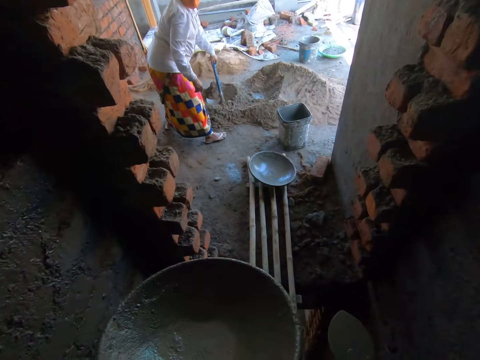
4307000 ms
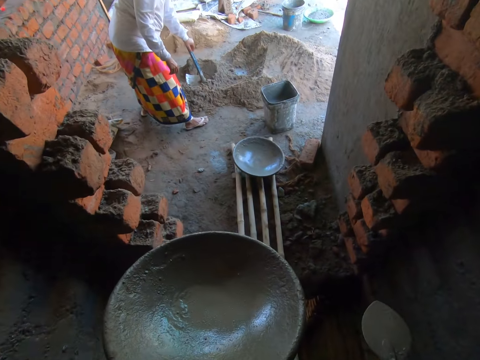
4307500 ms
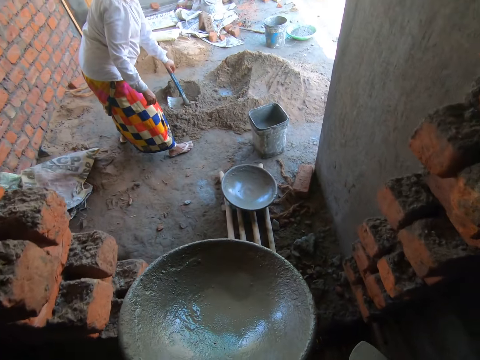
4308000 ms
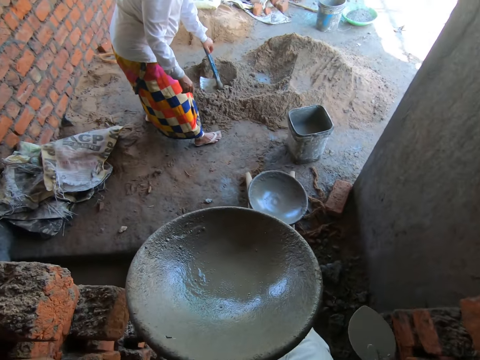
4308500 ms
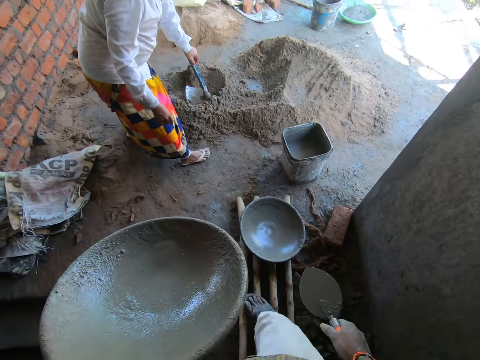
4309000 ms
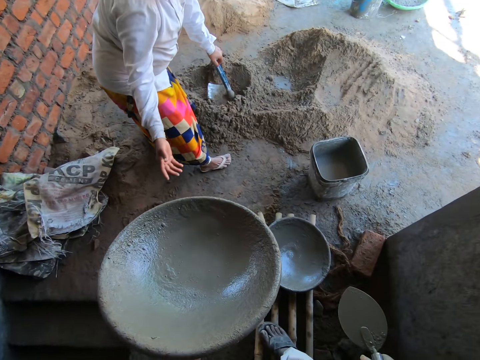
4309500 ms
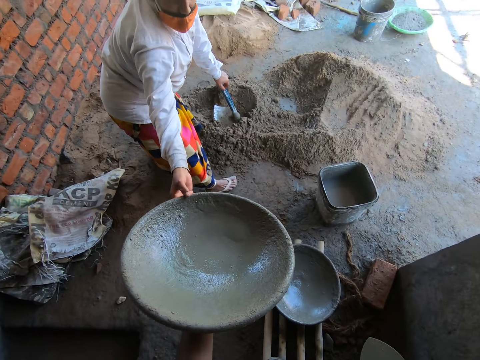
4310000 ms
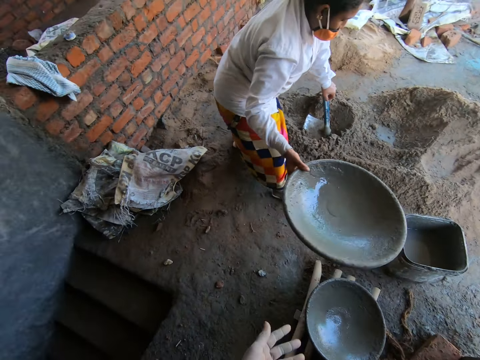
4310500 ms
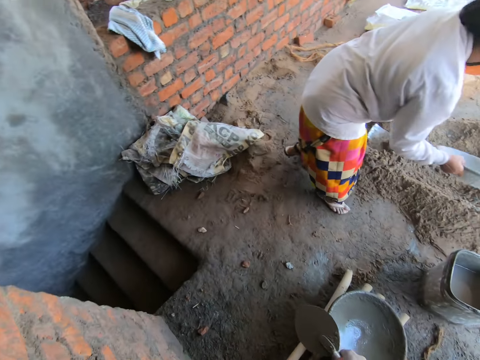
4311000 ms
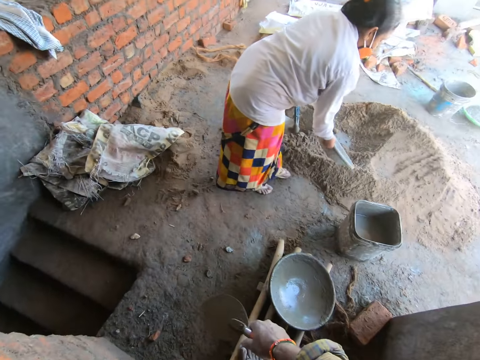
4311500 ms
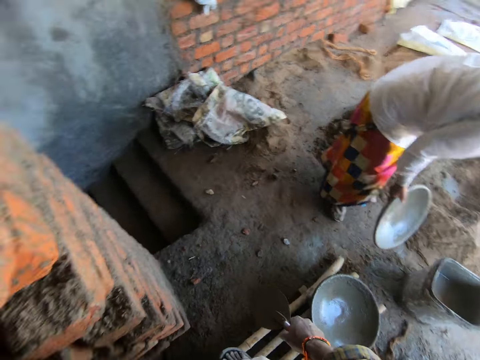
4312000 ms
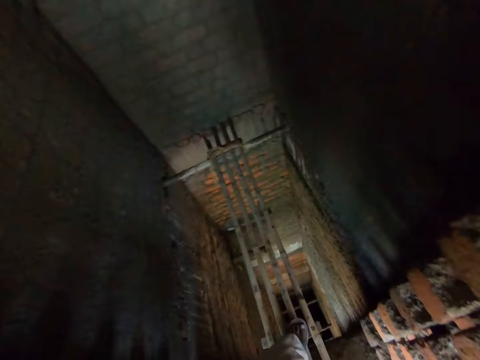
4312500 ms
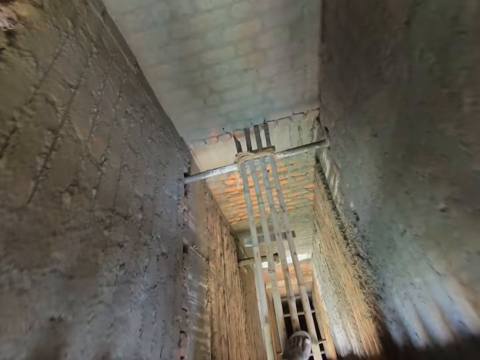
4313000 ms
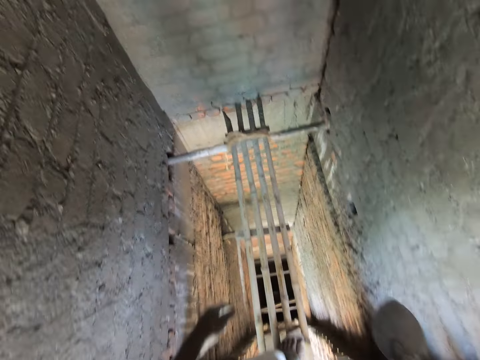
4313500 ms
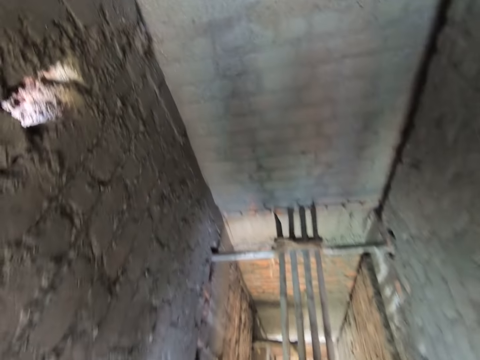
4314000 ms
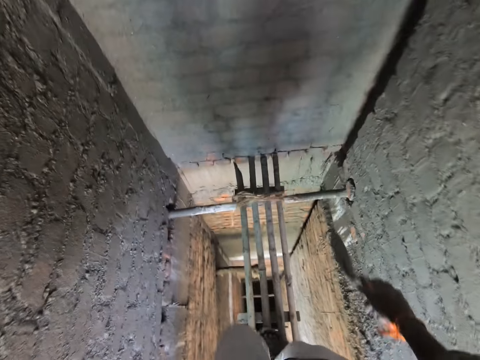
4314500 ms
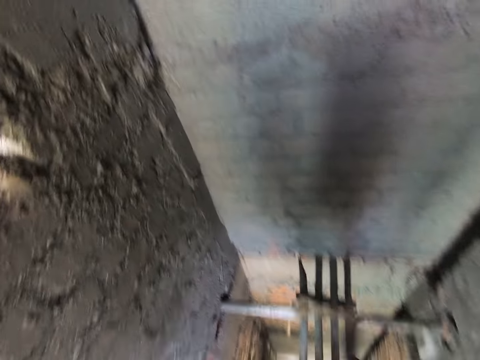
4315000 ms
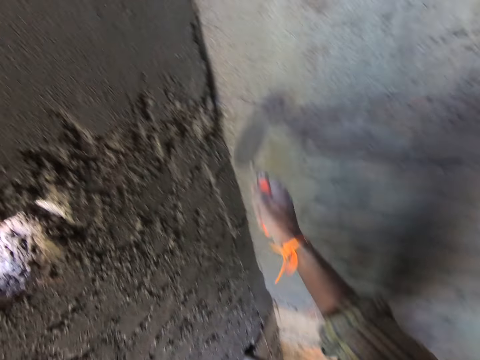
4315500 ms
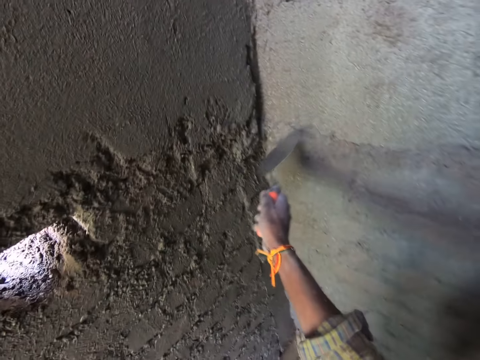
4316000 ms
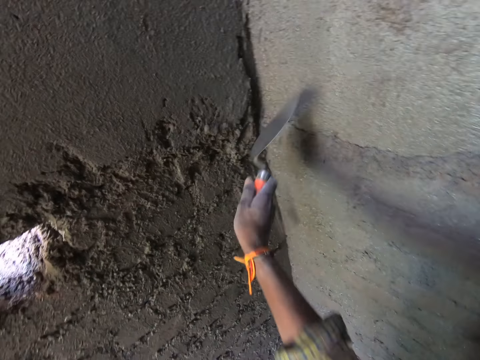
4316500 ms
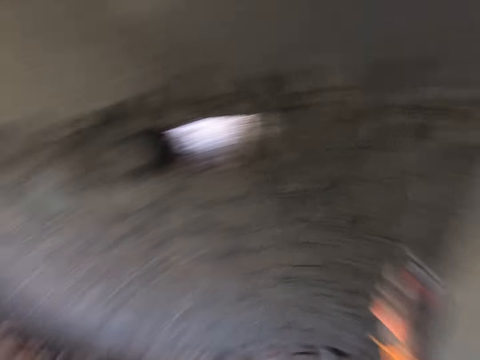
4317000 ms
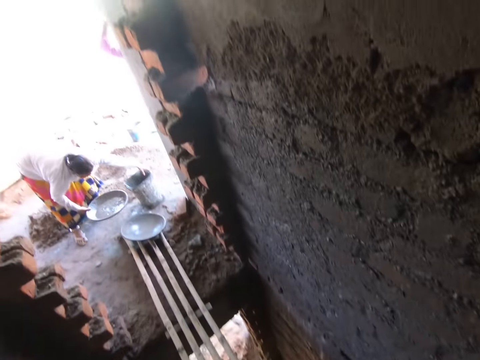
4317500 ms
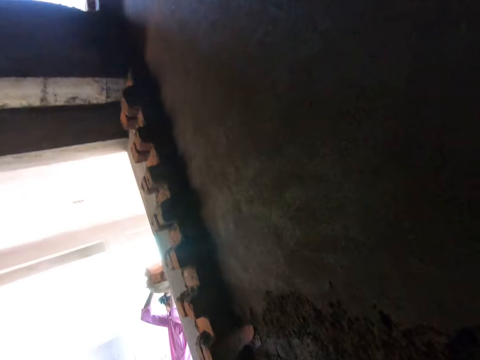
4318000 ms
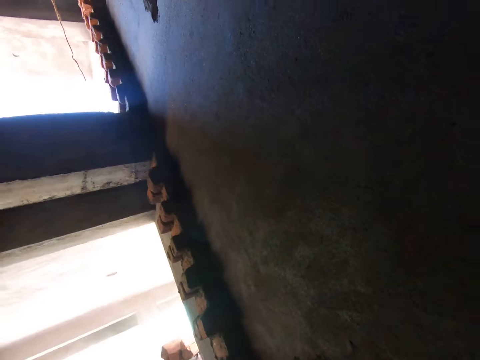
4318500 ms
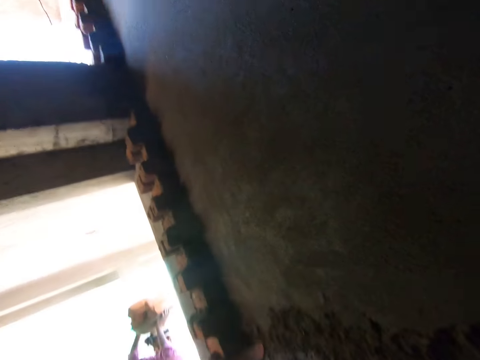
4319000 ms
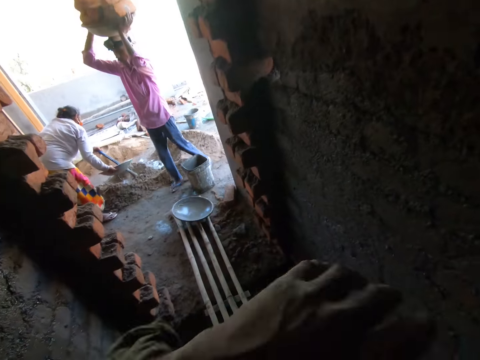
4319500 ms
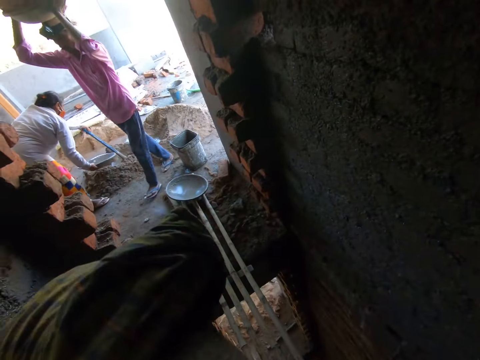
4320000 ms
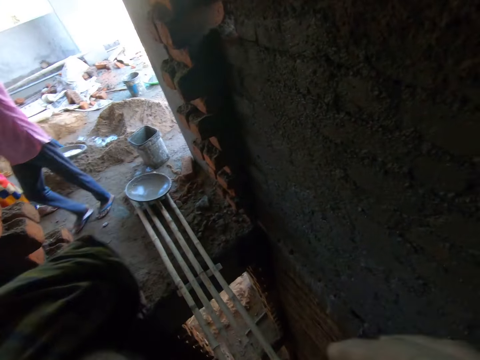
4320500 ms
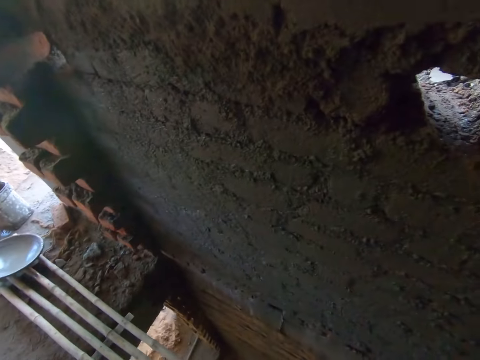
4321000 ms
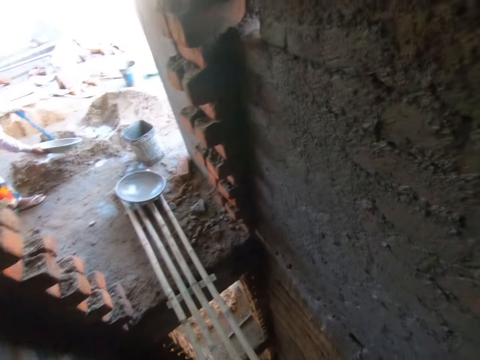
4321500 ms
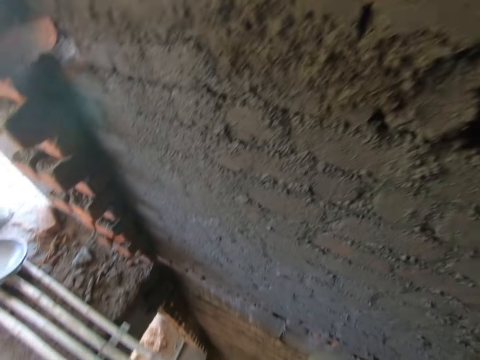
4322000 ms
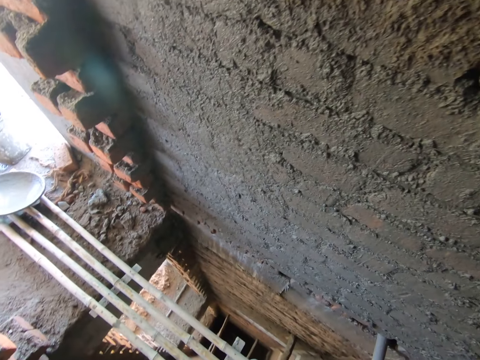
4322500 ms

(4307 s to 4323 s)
The camera wearer walks outside. The woman collects the aluminum bowl of water from the camera wearer with her right hand. The camera wearer walks on the stems. He smoothens the wall with the brick trowel in his right hand. He aligns the wall with the trowel. The woman holds a bucket. The camera wearer looks around. Another person carries a basin of water.

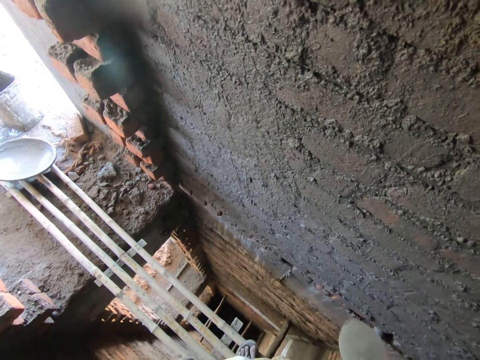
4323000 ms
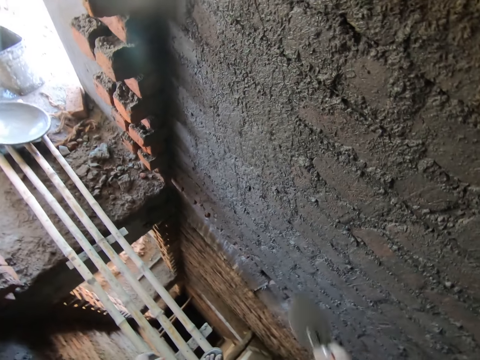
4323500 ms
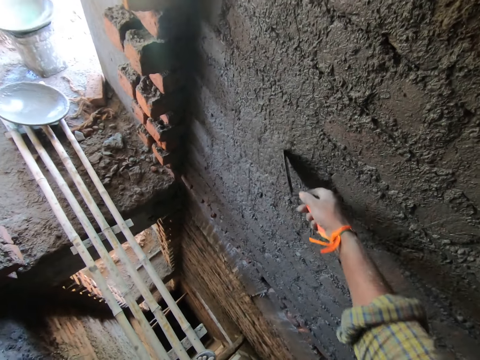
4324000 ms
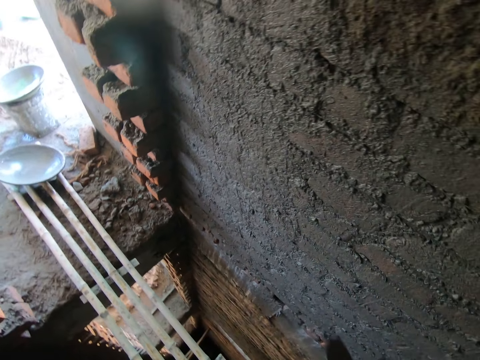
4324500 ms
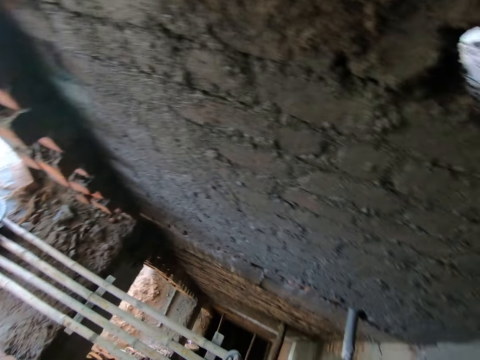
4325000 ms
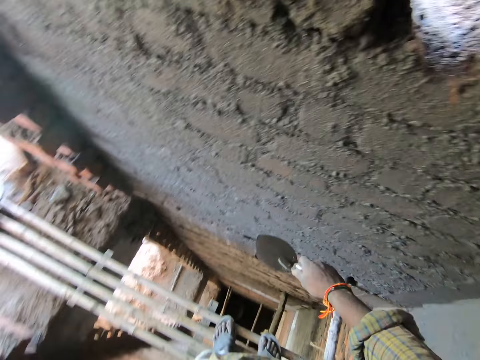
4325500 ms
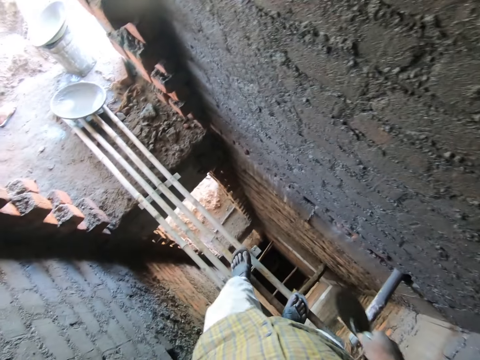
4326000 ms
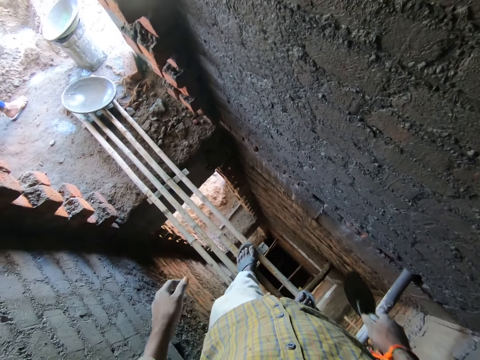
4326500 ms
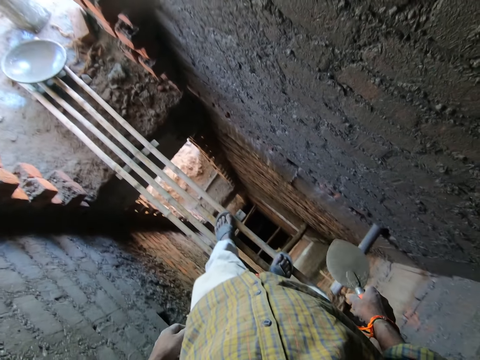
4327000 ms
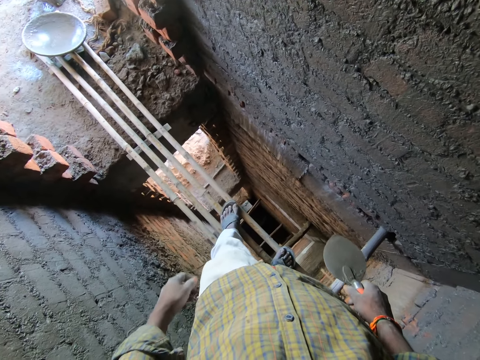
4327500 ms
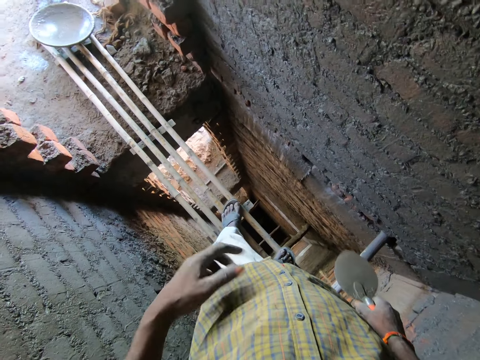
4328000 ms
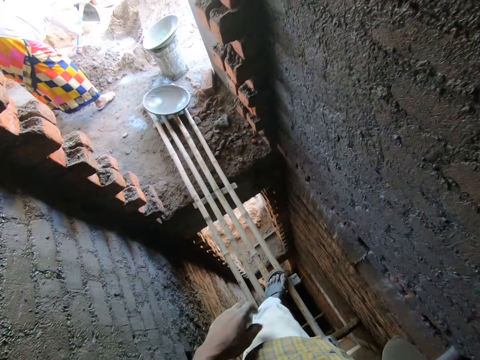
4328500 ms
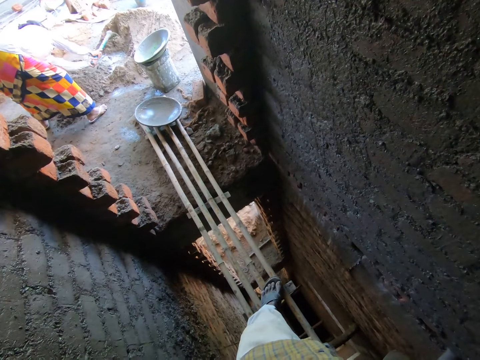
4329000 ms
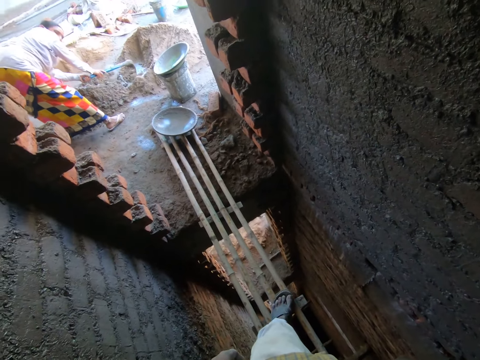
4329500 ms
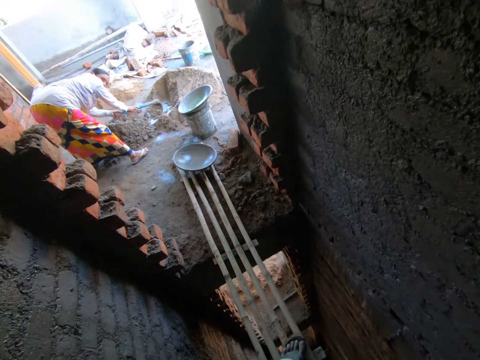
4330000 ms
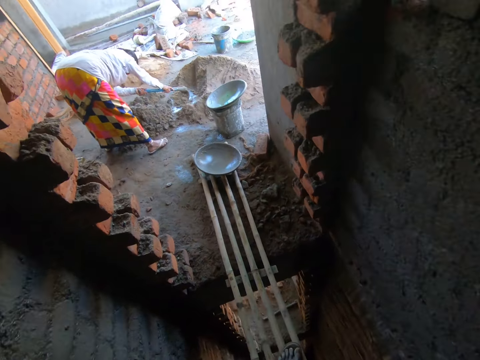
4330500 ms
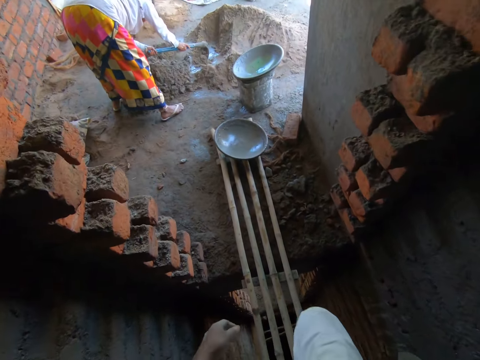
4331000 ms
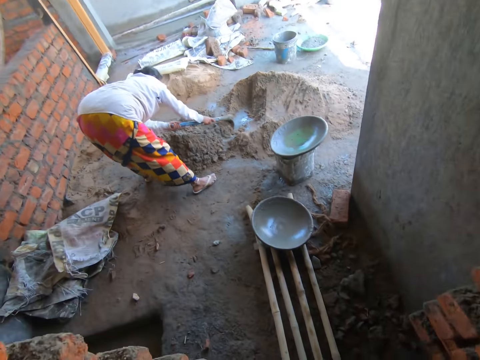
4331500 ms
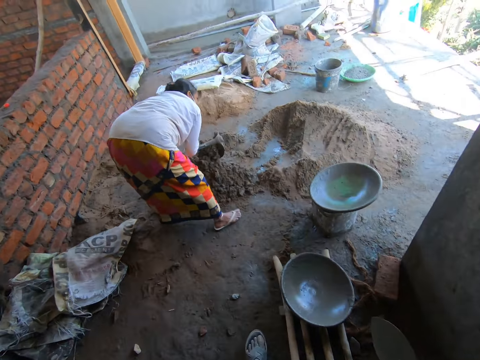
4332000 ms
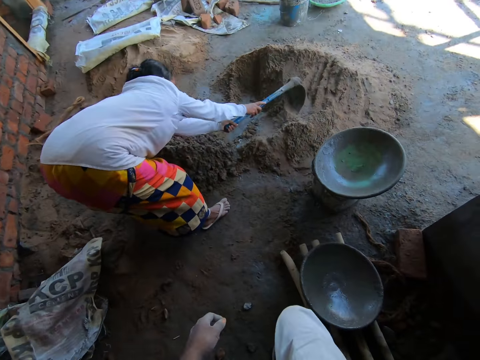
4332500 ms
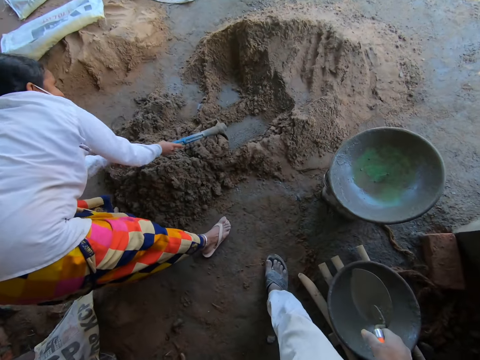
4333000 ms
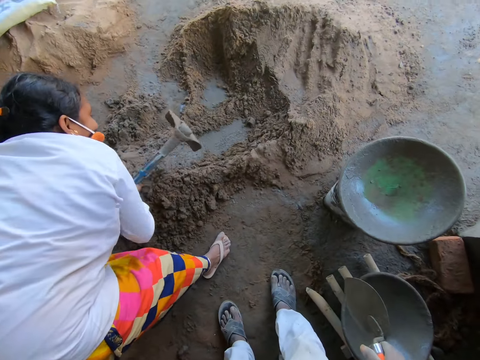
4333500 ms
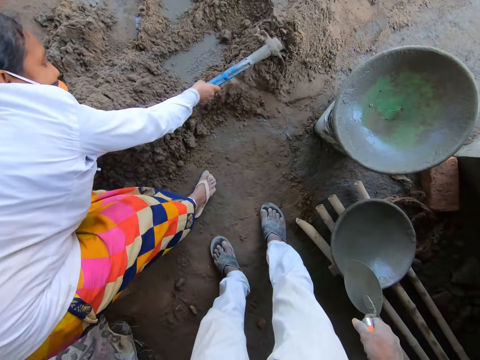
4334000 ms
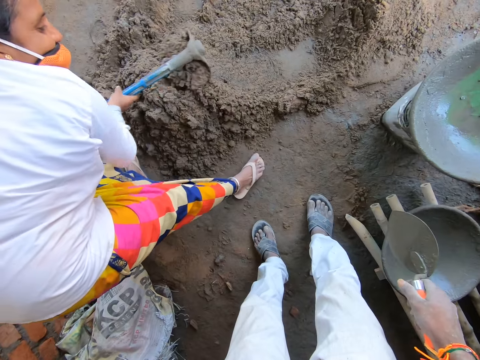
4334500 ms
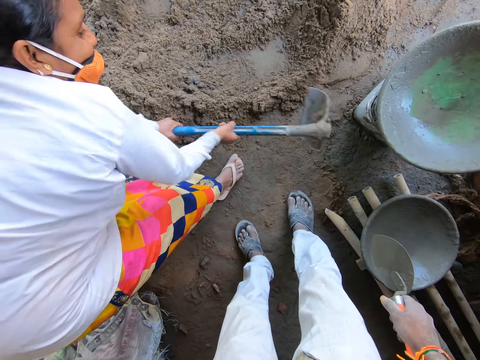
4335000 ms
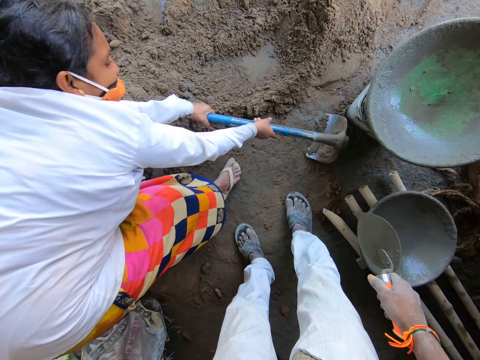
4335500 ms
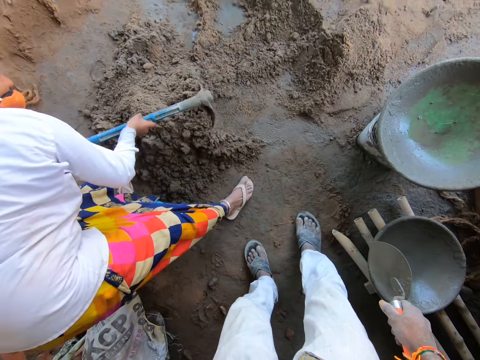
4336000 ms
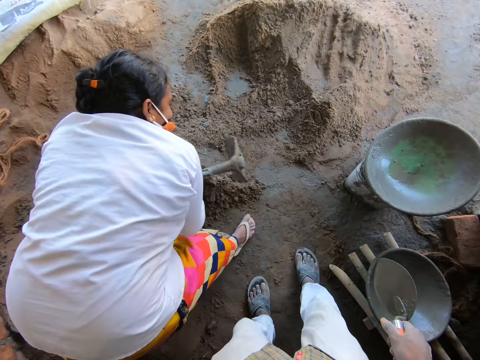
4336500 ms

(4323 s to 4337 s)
The camera wearer aligns a wall with a trowel. They look on the wall. The woman mixes sand on the floor with a hoe in both hands. The woman digs soil with the hoe. The camera wearer interacts with the woman. They walk on the stems. They interact with the woman.
